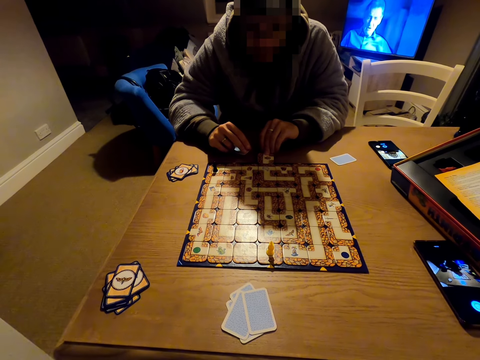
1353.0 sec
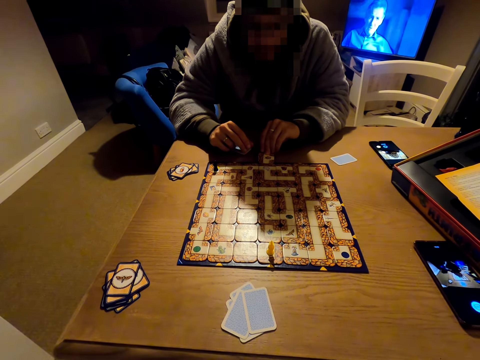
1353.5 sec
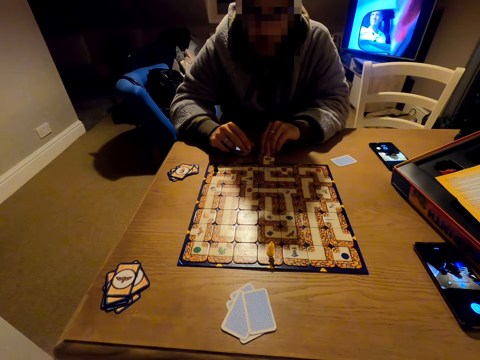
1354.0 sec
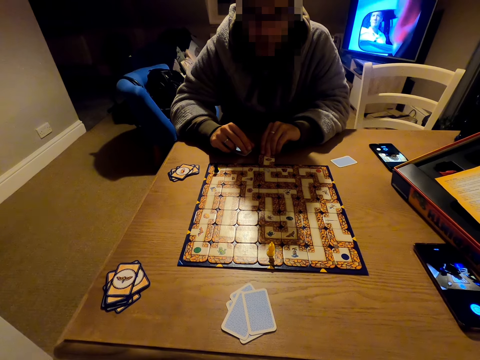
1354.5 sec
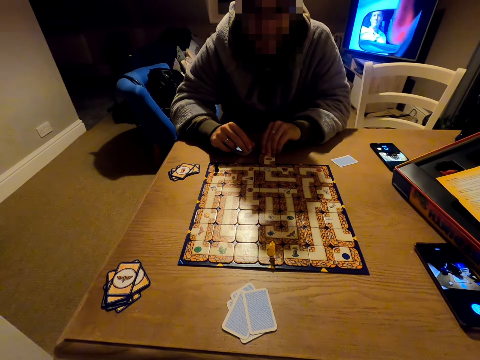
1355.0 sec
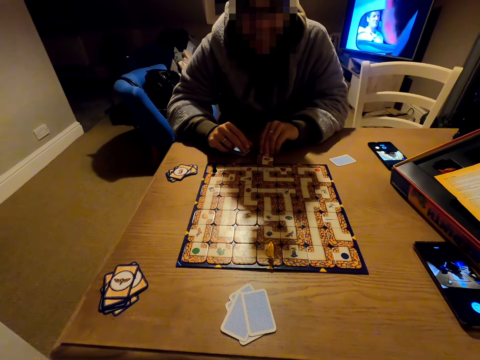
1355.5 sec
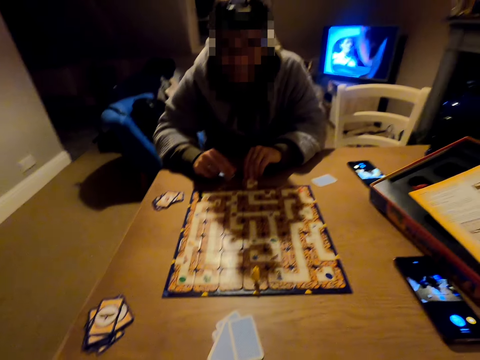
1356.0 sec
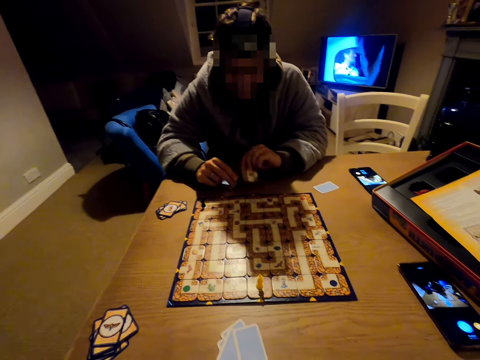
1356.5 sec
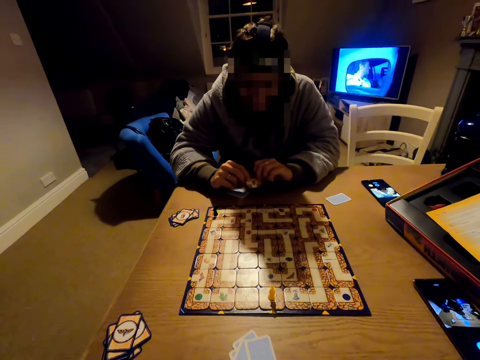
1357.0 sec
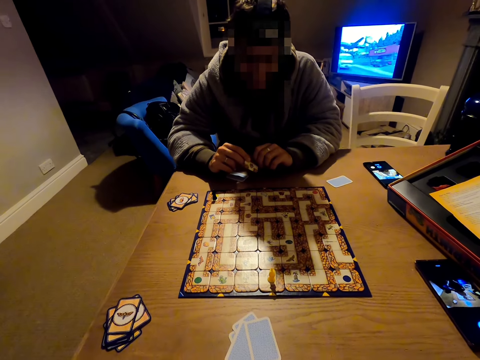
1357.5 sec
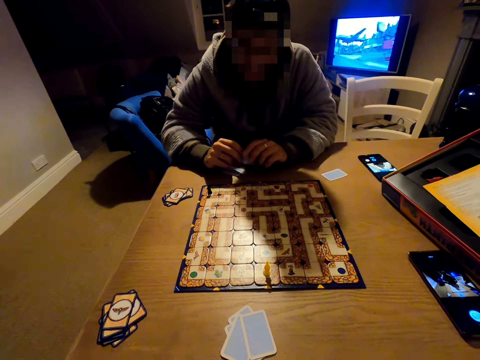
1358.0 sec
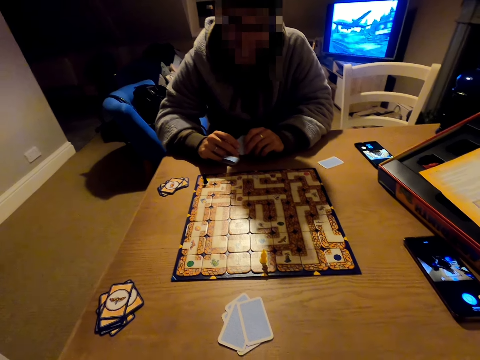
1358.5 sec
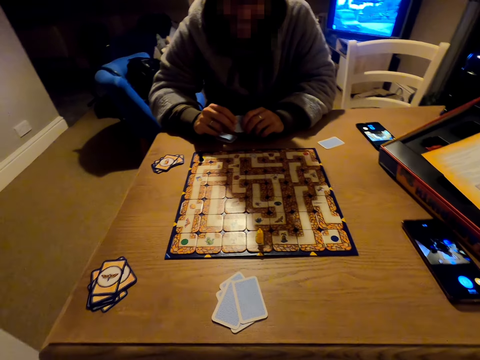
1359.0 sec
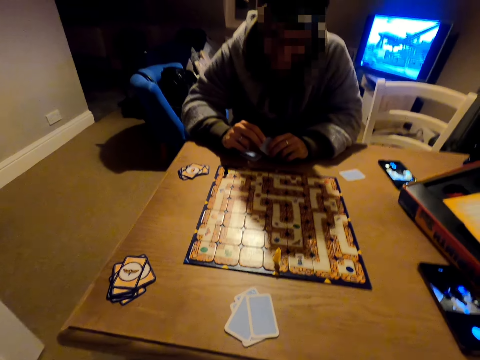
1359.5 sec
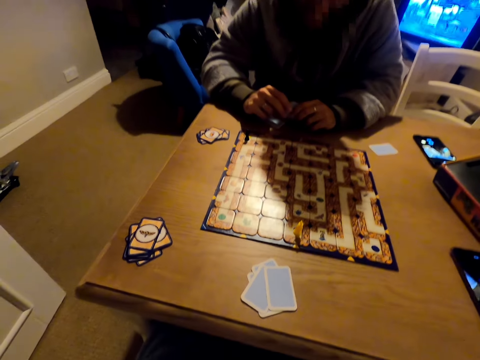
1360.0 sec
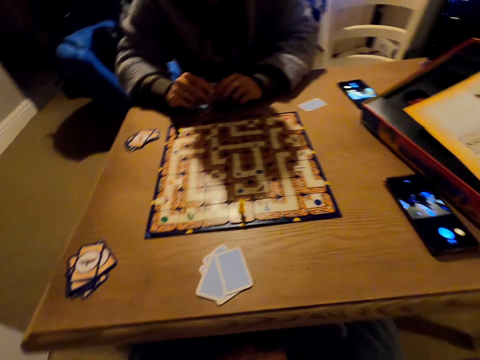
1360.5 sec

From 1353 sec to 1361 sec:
A person laughs.

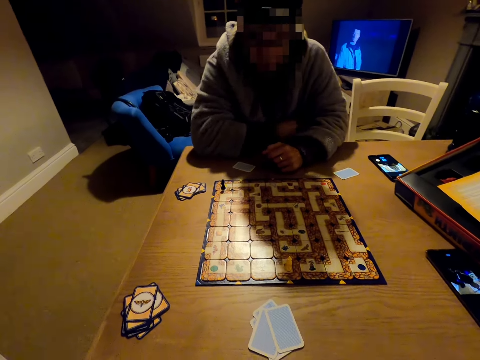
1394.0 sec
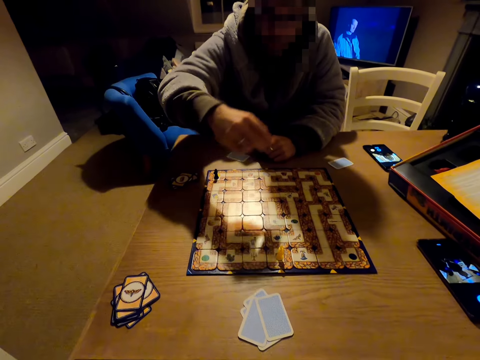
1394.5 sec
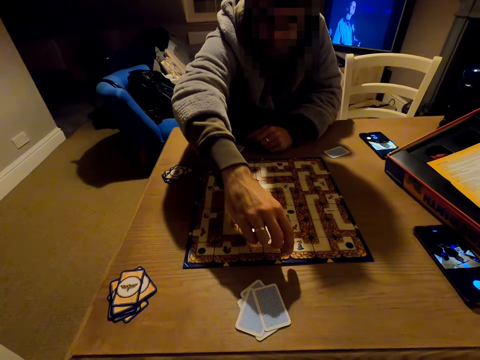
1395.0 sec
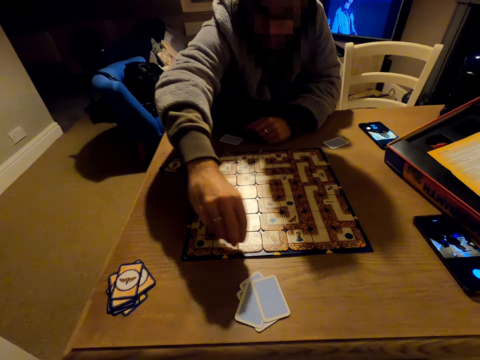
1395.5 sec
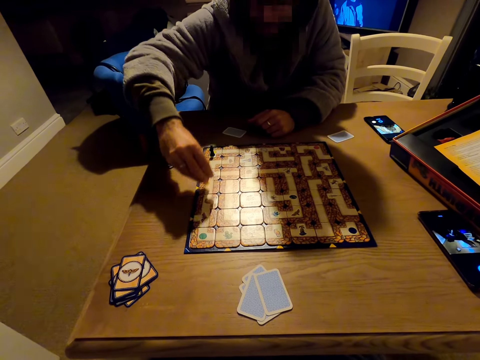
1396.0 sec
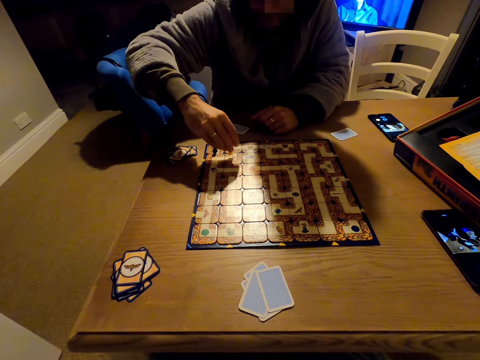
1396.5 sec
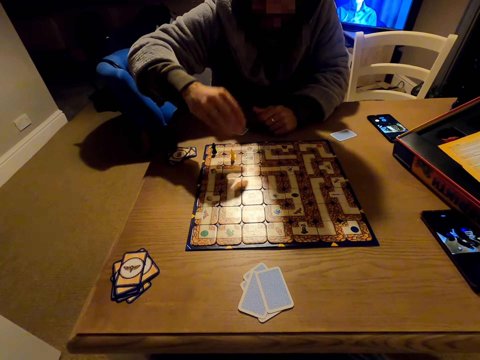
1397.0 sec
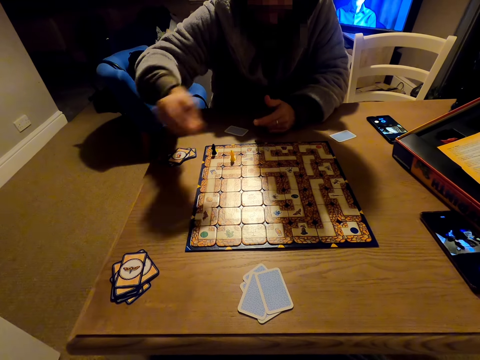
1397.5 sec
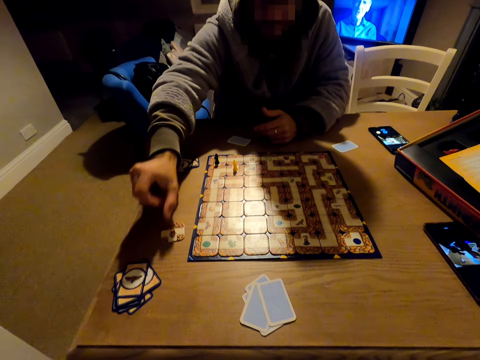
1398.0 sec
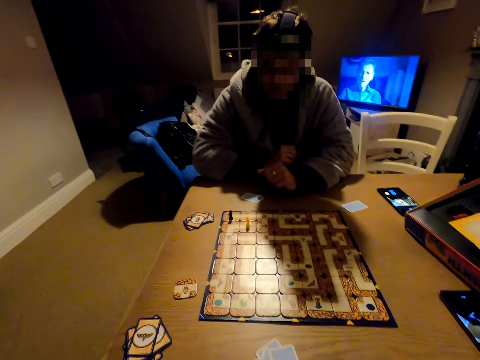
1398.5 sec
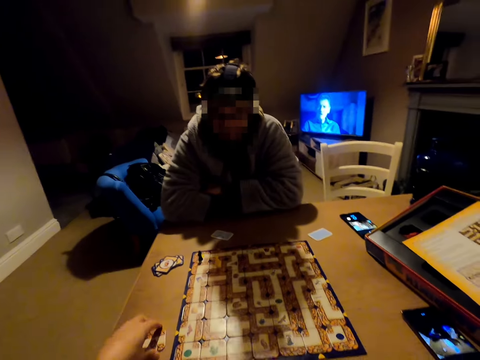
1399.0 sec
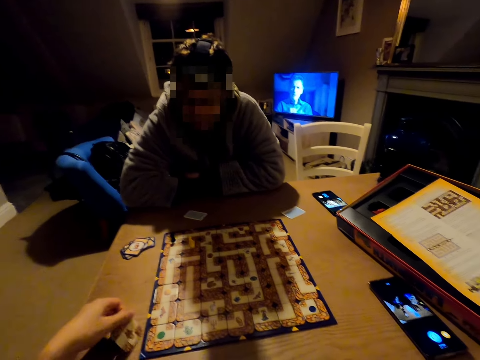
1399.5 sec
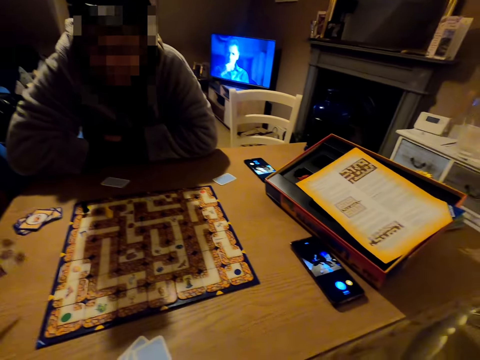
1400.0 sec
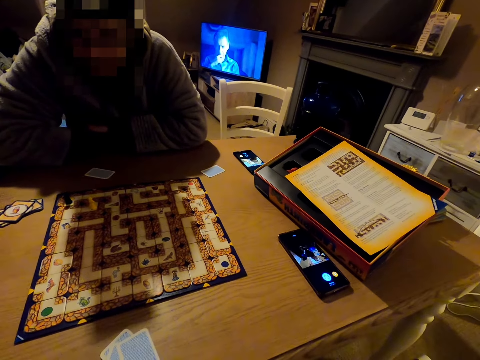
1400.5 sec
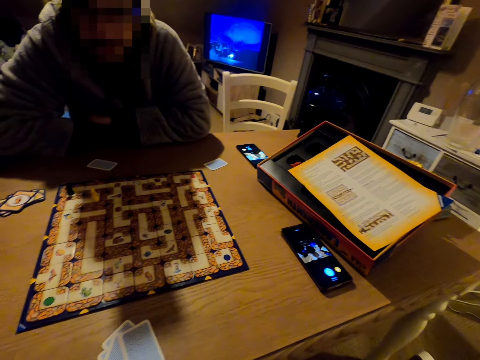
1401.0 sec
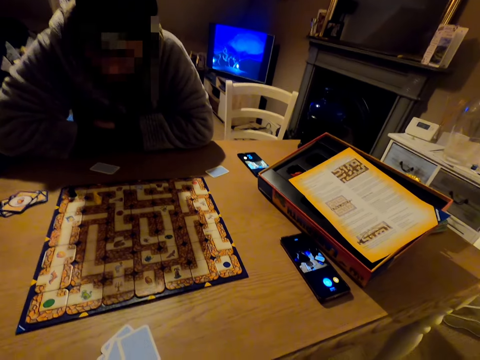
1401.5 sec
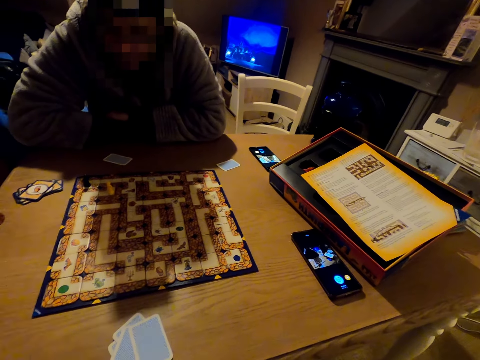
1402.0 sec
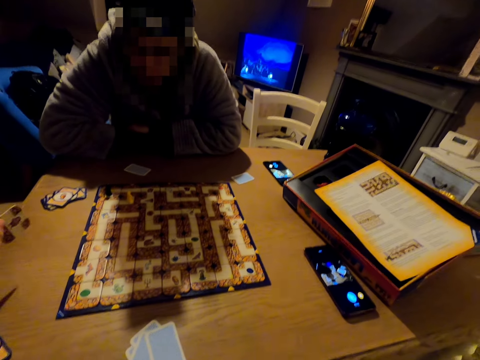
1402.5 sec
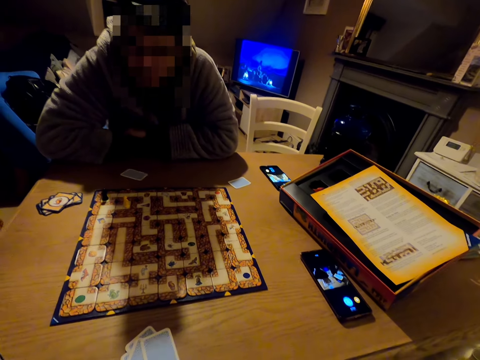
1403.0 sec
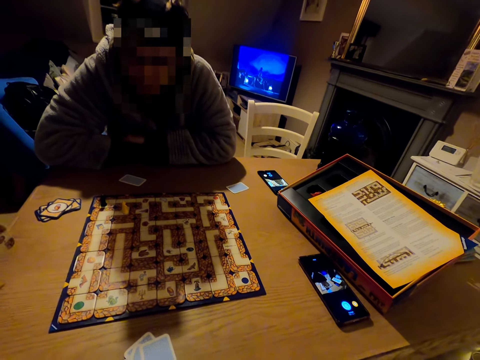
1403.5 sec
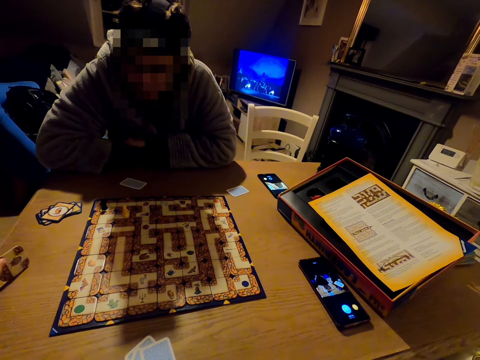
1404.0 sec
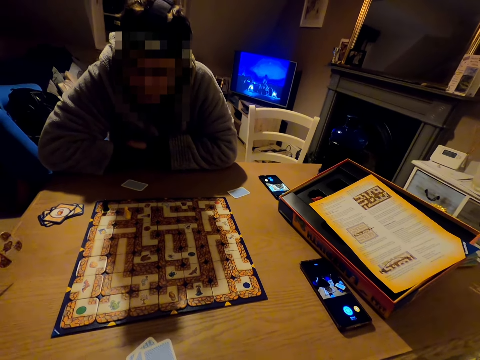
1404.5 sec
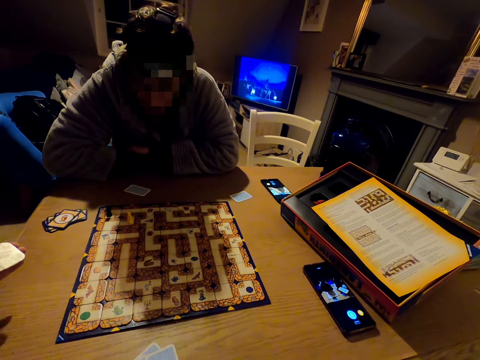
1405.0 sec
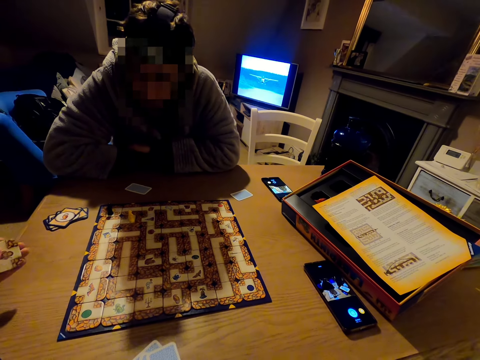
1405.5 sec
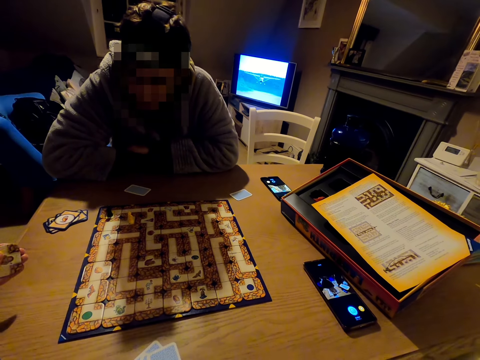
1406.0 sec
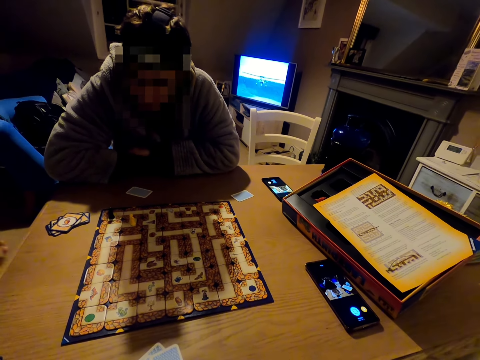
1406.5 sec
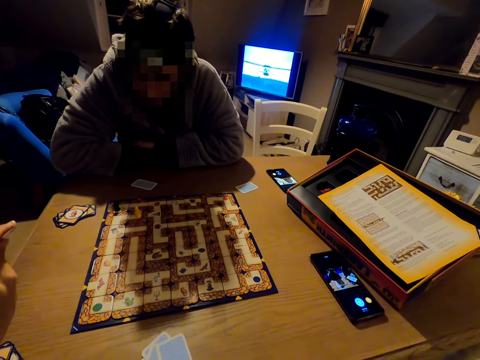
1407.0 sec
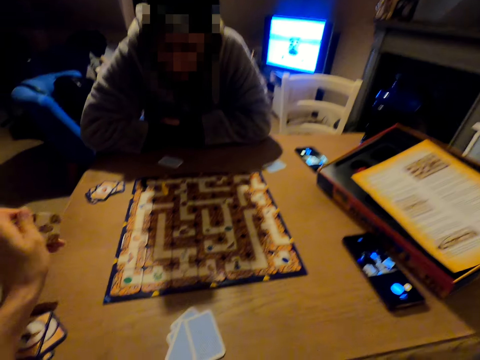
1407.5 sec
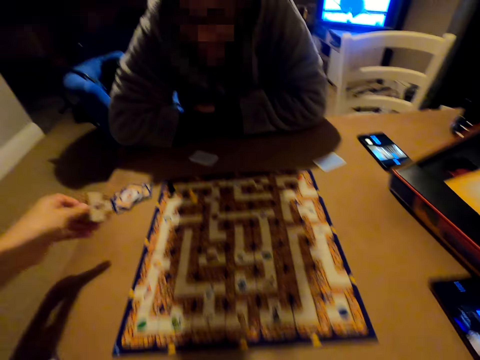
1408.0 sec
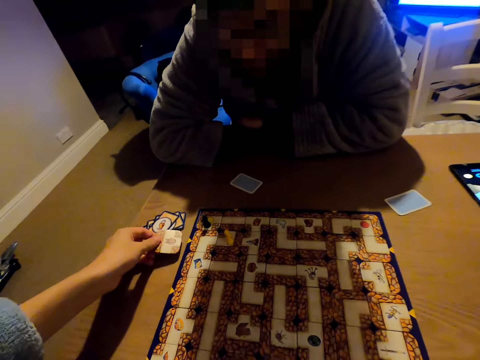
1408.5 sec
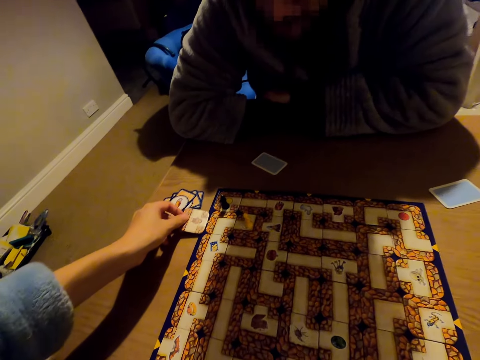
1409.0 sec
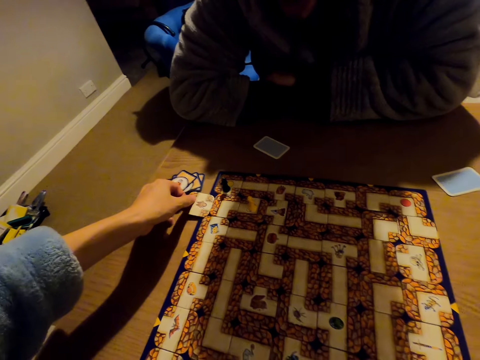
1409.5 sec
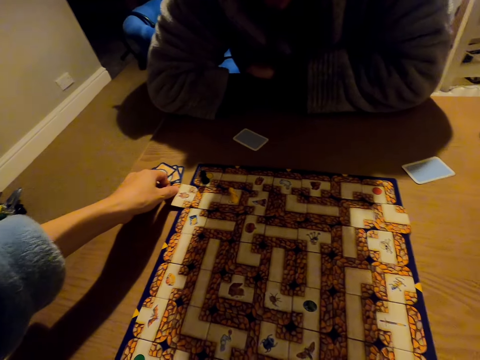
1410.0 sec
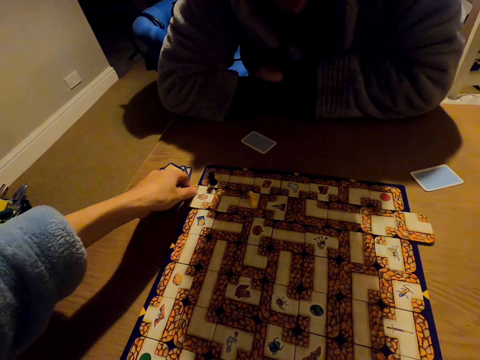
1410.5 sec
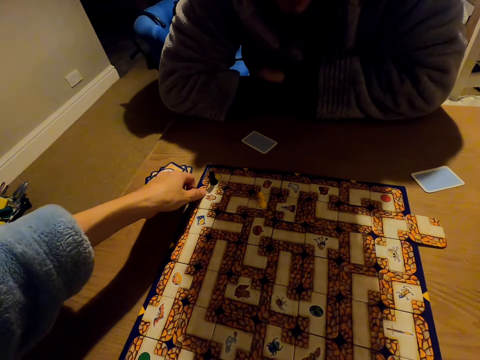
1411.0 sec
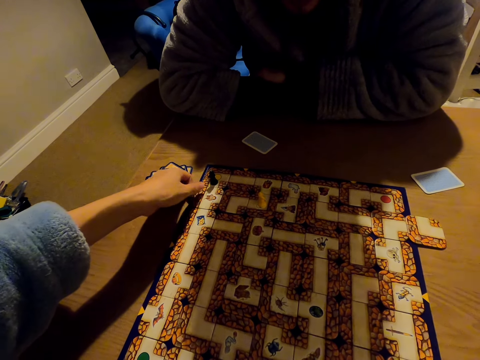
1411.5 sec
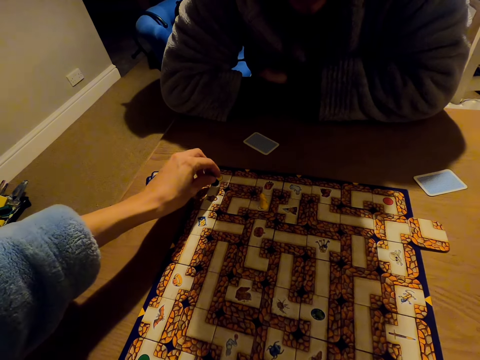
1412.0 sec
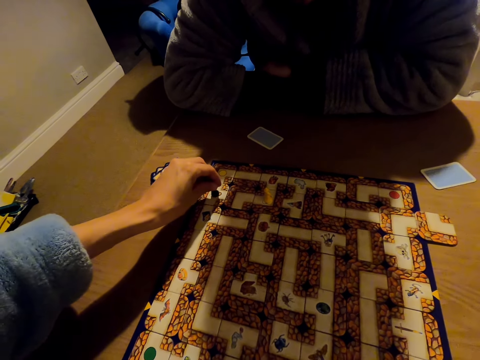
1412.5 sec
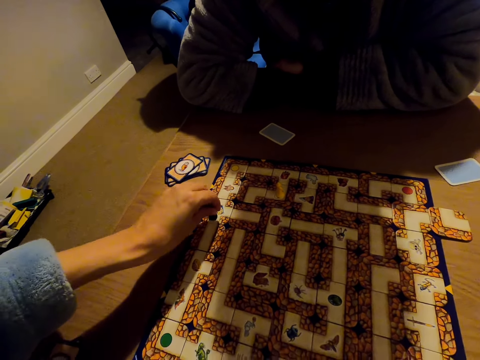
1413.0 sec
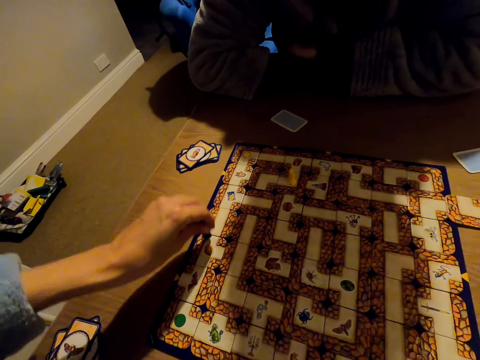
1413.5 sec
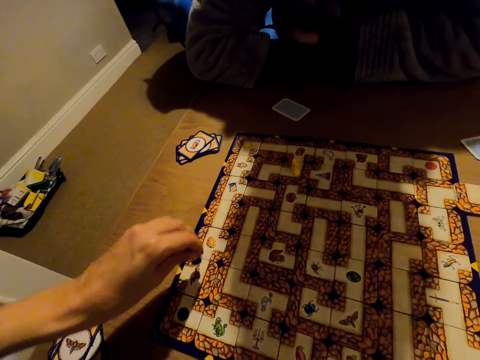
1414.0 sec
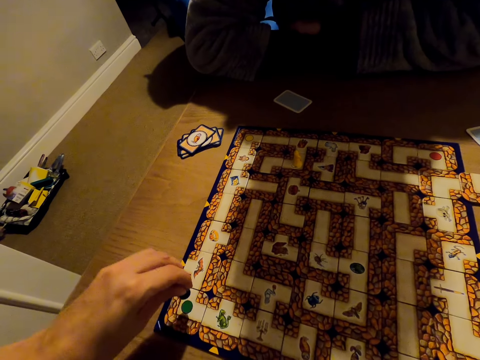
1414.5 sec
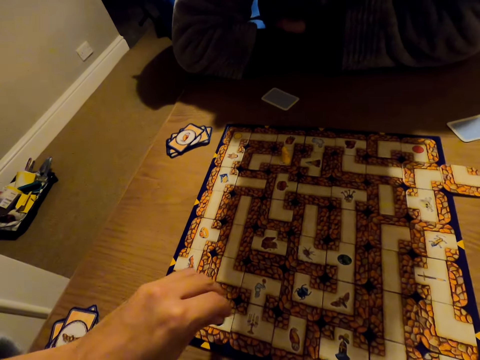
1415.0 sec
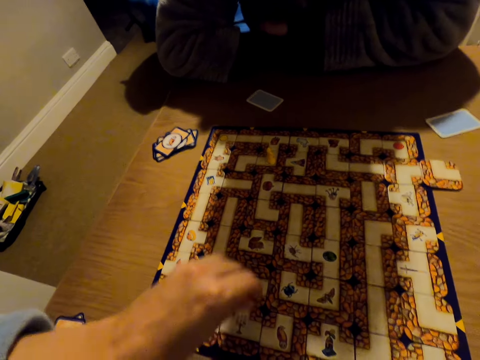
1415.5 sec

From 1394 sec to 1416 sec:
A man plays the labyrinth board game. The man picks a pawn from the board, moves the pawn across the monopoly board and puts a card on the table. The camera wearer picks a monopoly card from the table. She holds the monopoly card in her left hand. She pushes the cards on the monopoly board. She plays the labyrinth board game. She picks a pawn from the board and moves the pawn on the board.
